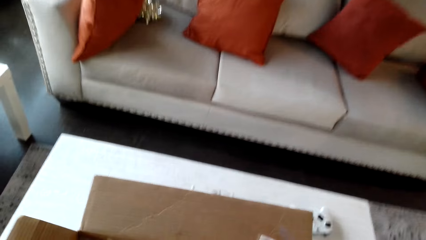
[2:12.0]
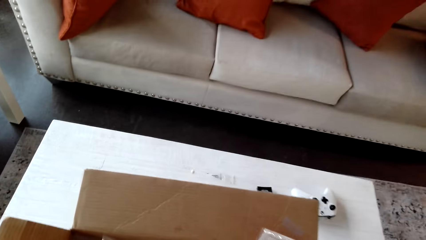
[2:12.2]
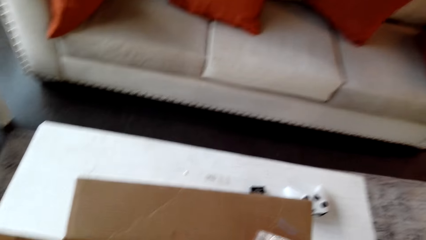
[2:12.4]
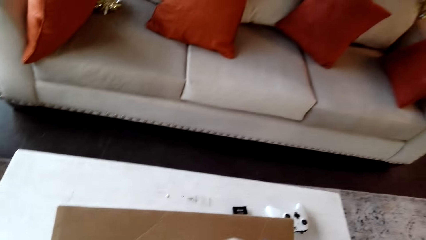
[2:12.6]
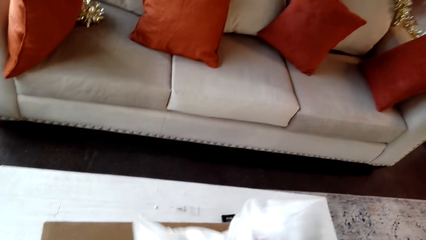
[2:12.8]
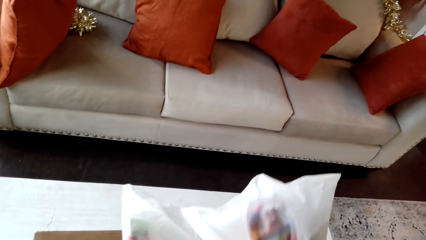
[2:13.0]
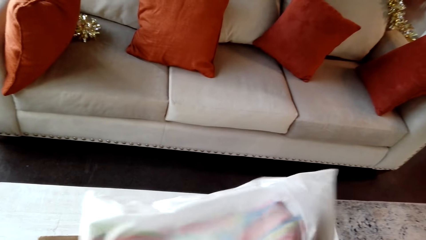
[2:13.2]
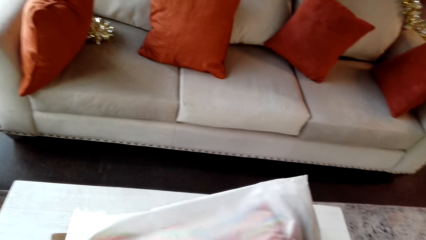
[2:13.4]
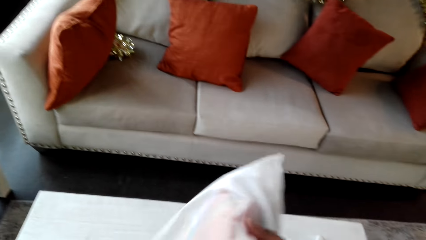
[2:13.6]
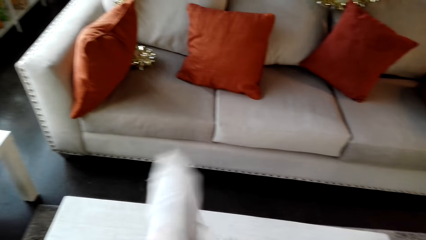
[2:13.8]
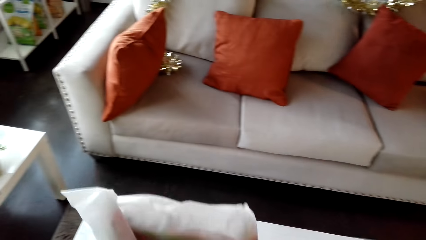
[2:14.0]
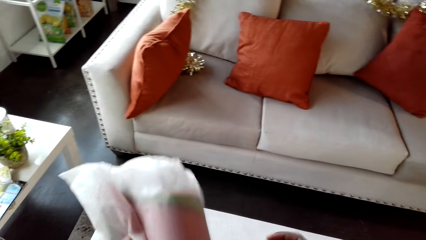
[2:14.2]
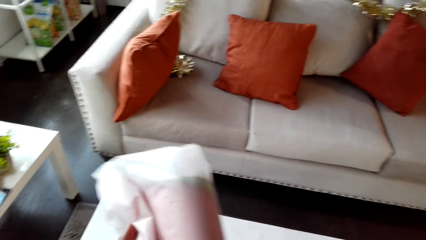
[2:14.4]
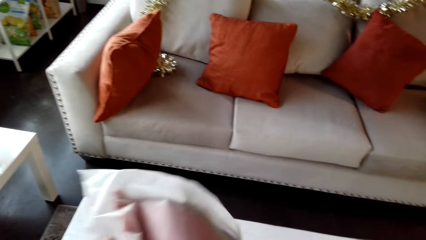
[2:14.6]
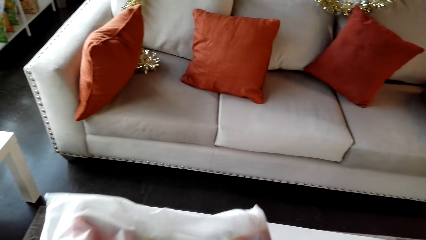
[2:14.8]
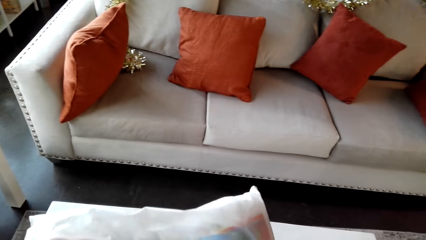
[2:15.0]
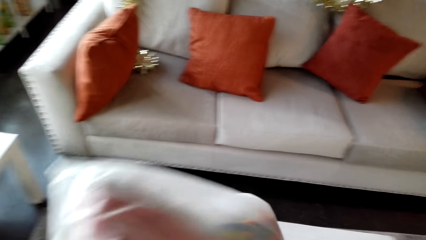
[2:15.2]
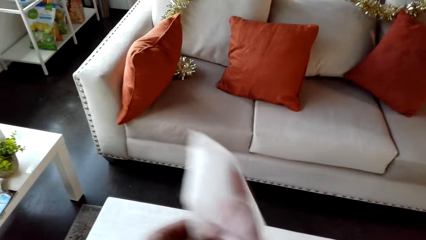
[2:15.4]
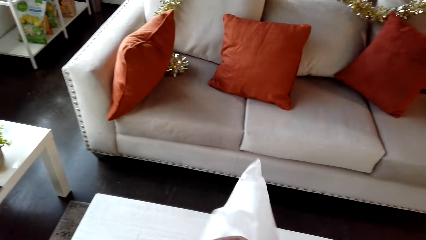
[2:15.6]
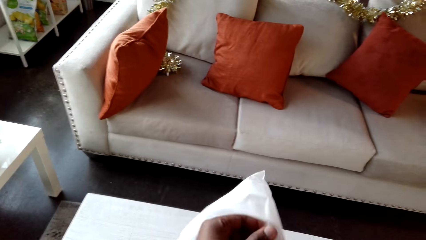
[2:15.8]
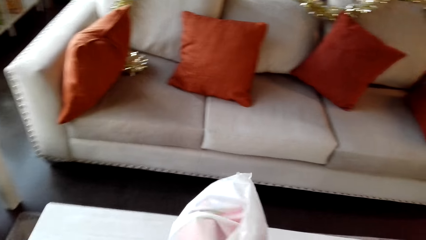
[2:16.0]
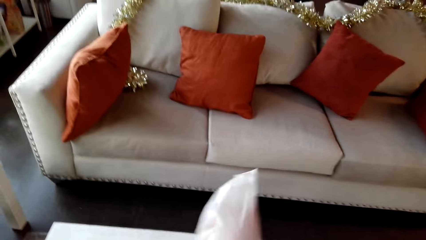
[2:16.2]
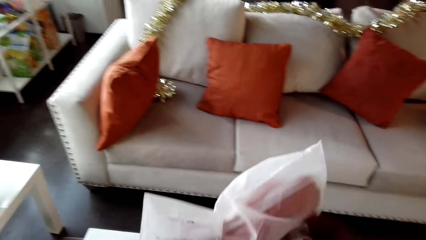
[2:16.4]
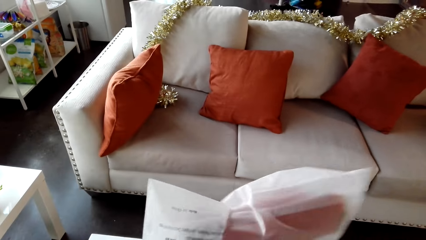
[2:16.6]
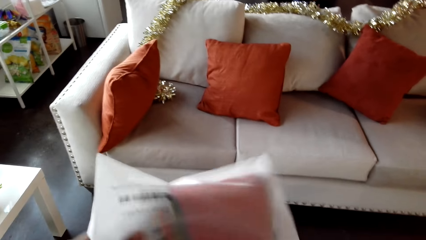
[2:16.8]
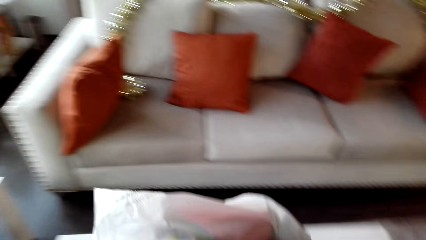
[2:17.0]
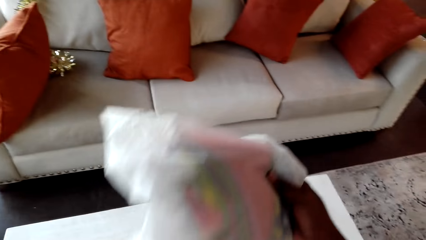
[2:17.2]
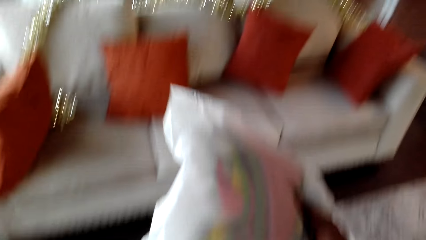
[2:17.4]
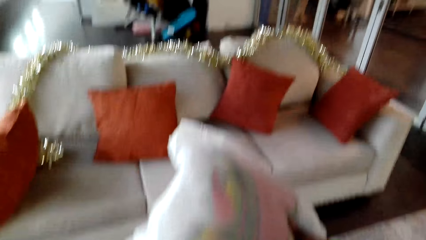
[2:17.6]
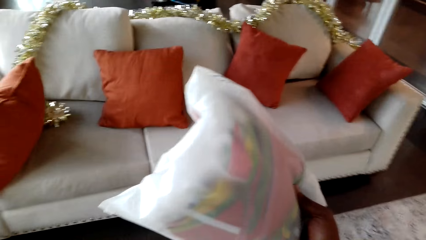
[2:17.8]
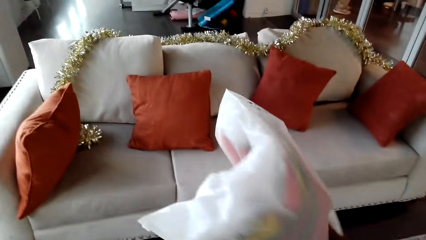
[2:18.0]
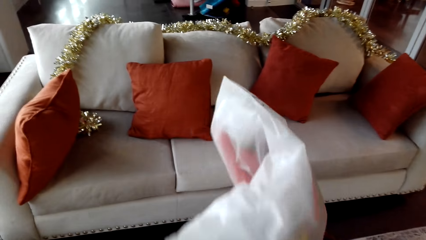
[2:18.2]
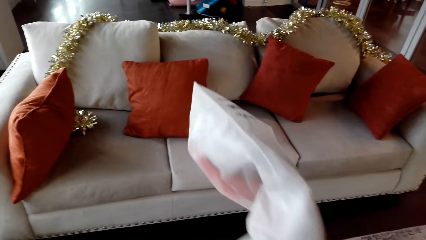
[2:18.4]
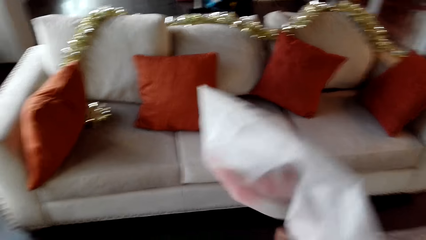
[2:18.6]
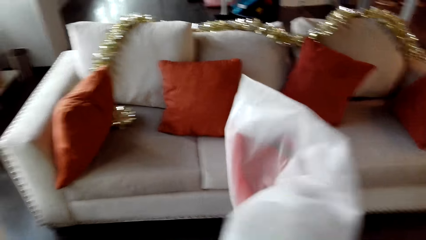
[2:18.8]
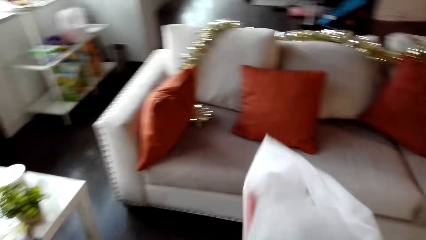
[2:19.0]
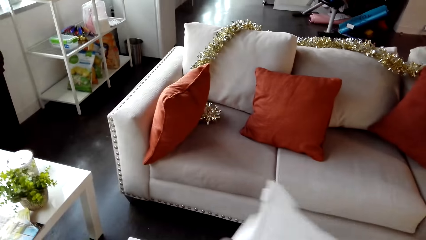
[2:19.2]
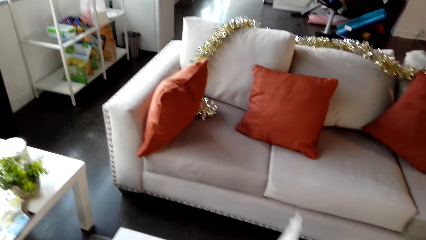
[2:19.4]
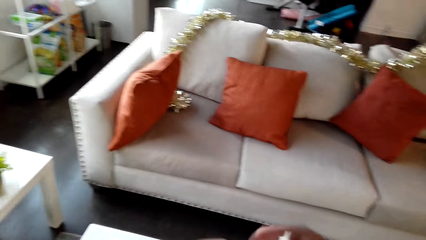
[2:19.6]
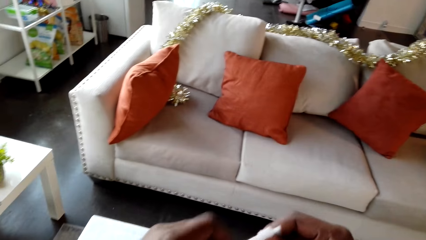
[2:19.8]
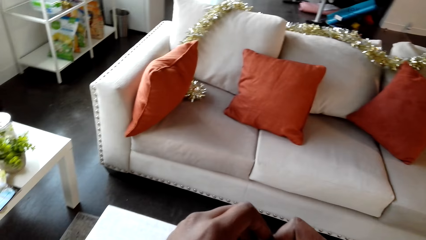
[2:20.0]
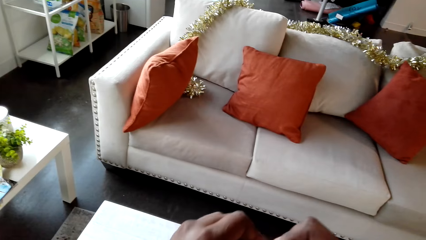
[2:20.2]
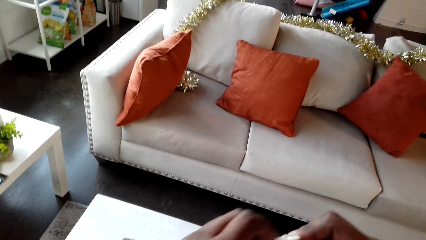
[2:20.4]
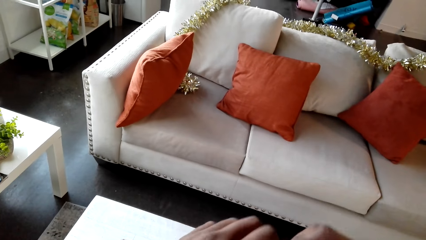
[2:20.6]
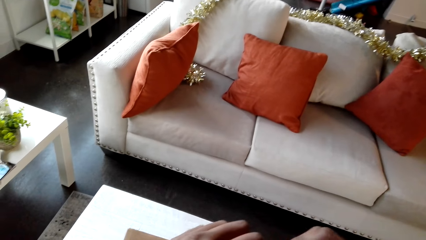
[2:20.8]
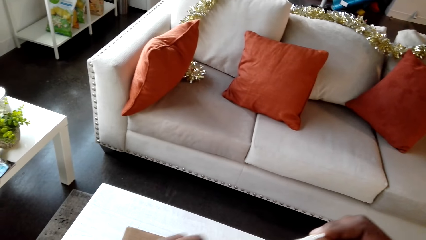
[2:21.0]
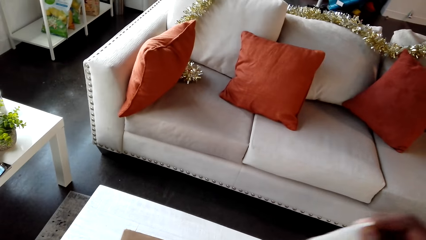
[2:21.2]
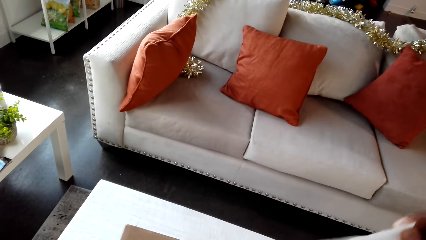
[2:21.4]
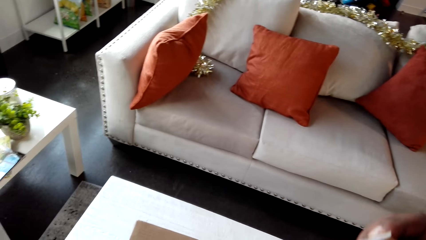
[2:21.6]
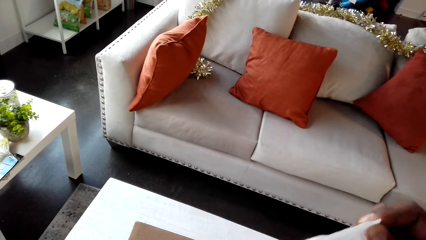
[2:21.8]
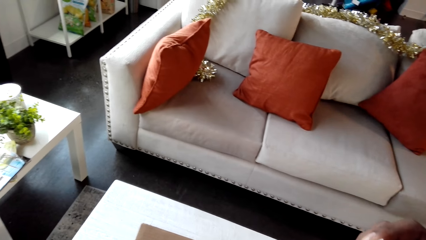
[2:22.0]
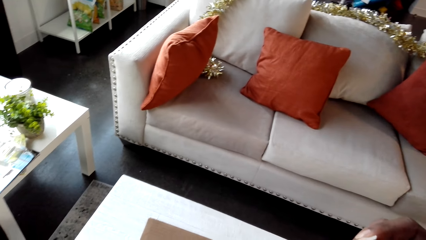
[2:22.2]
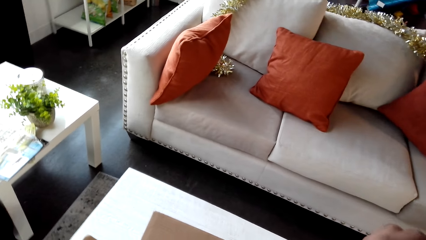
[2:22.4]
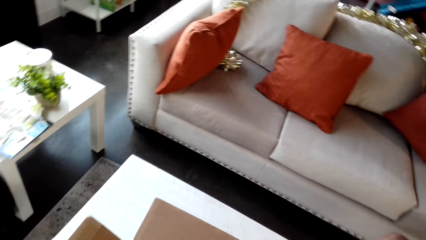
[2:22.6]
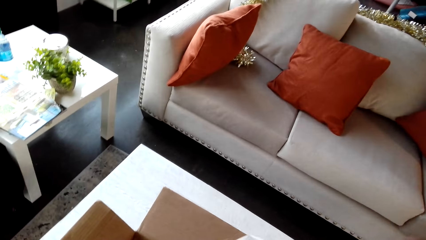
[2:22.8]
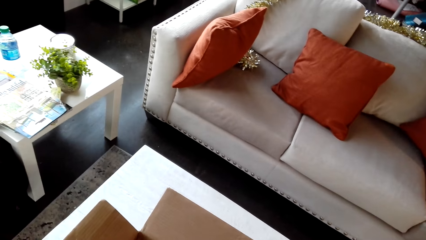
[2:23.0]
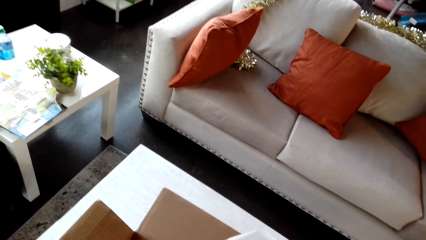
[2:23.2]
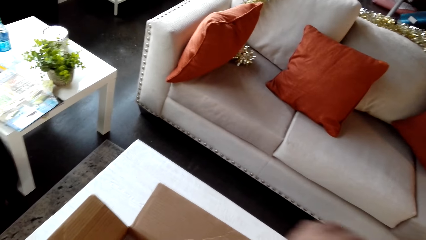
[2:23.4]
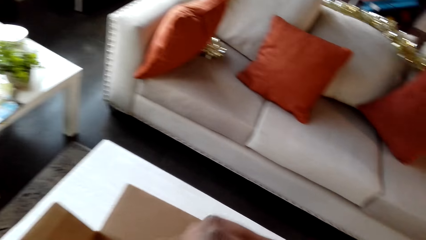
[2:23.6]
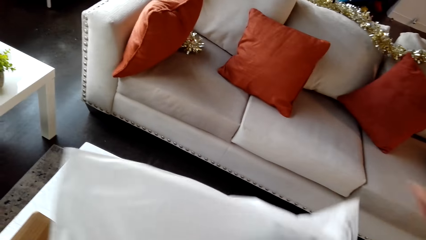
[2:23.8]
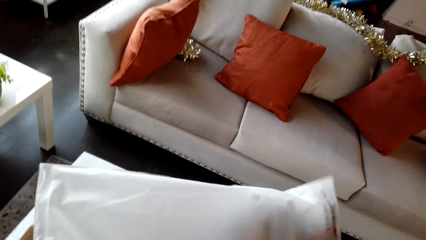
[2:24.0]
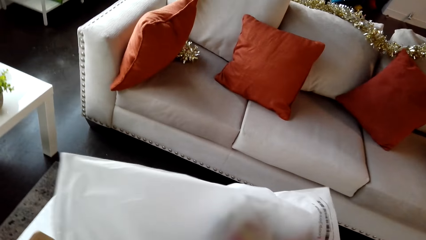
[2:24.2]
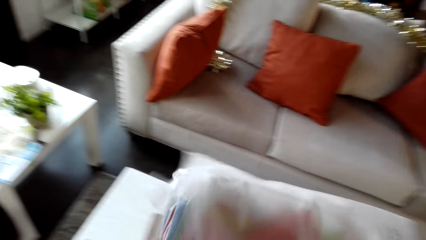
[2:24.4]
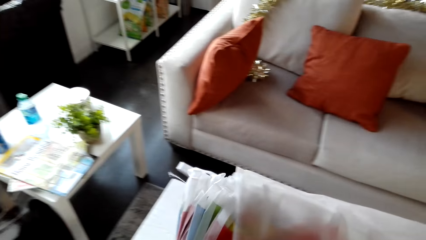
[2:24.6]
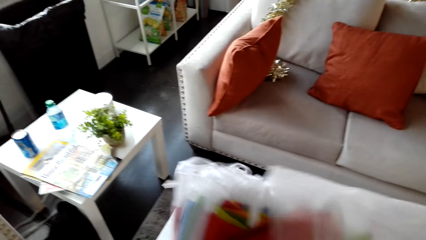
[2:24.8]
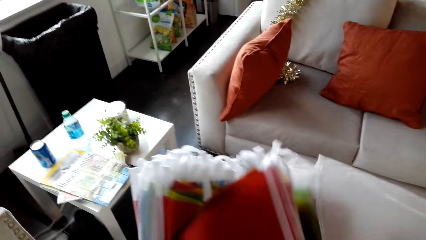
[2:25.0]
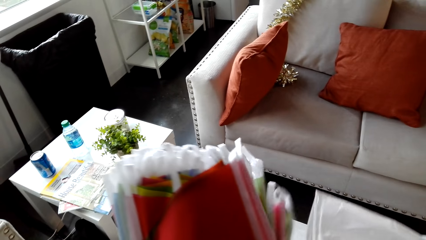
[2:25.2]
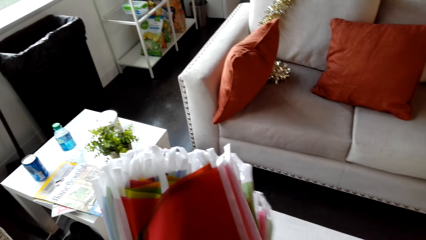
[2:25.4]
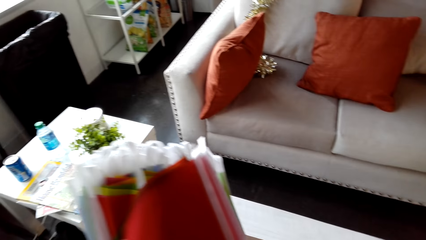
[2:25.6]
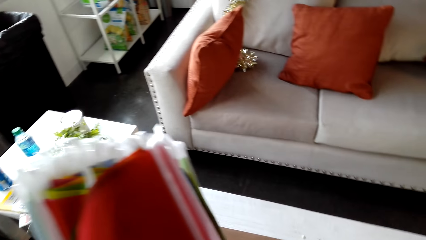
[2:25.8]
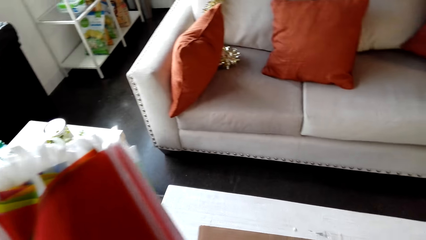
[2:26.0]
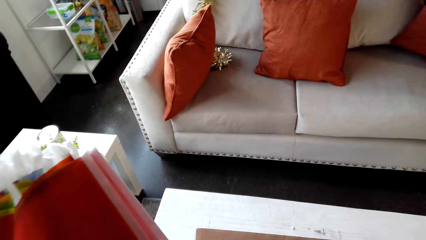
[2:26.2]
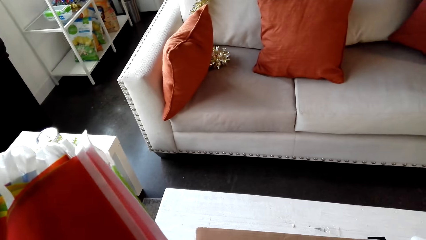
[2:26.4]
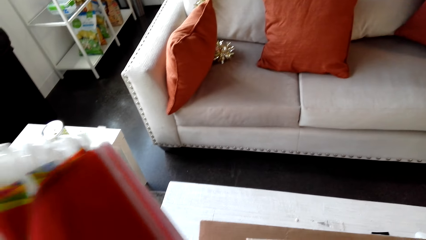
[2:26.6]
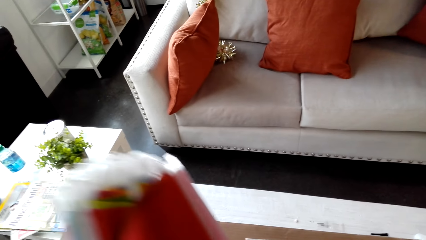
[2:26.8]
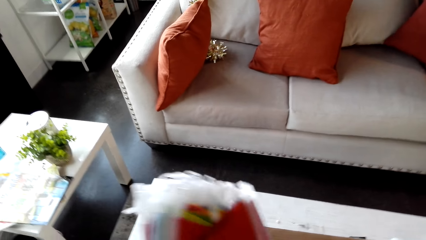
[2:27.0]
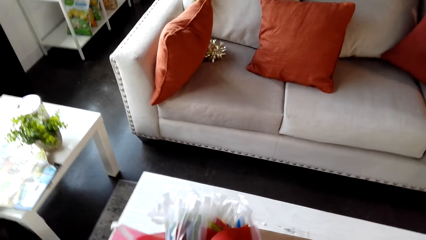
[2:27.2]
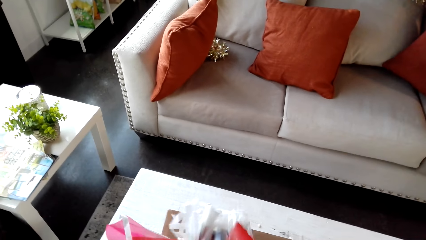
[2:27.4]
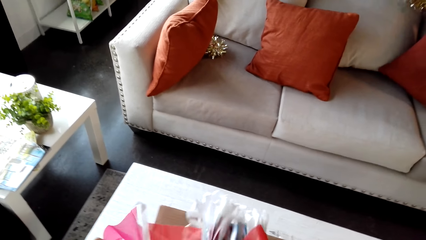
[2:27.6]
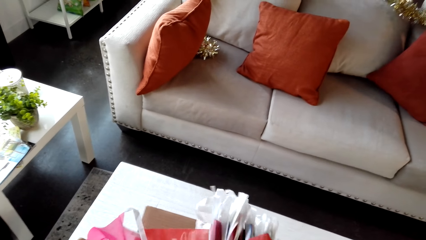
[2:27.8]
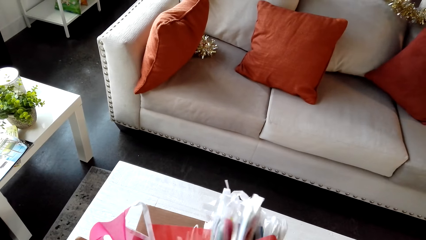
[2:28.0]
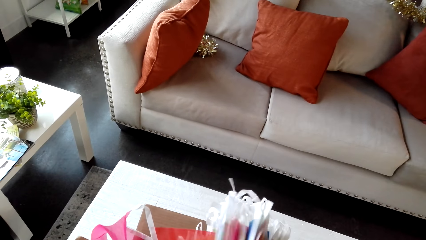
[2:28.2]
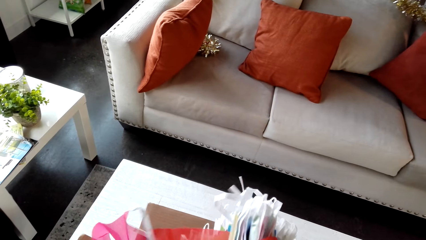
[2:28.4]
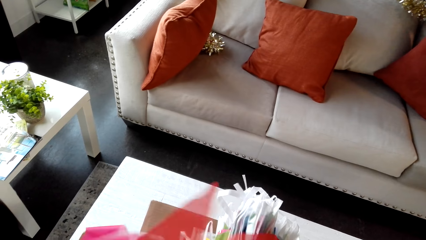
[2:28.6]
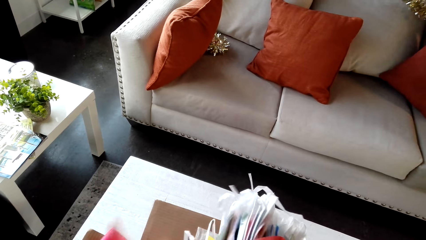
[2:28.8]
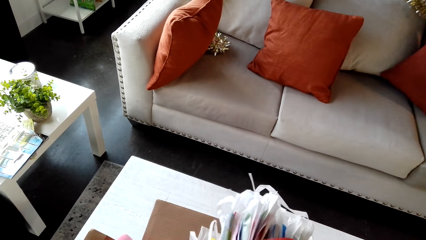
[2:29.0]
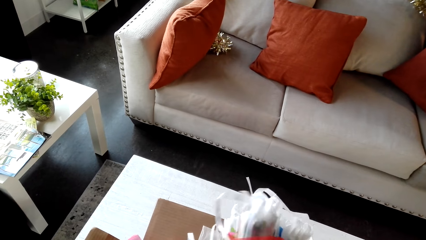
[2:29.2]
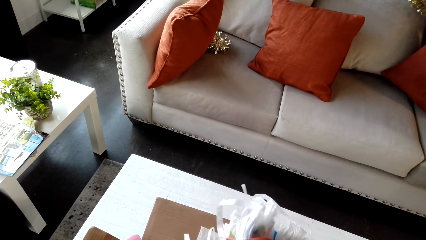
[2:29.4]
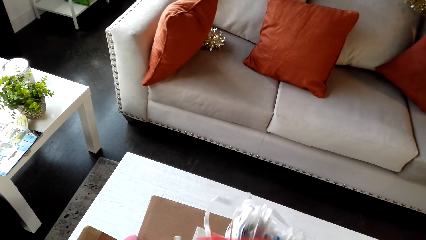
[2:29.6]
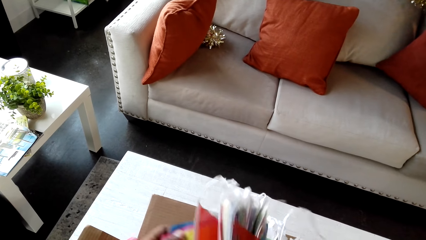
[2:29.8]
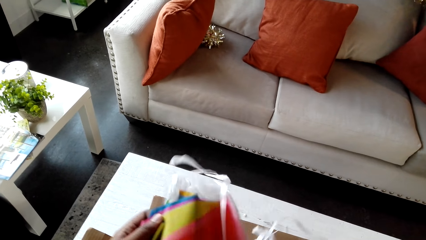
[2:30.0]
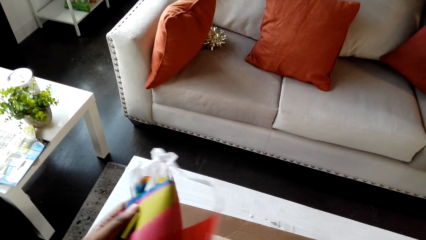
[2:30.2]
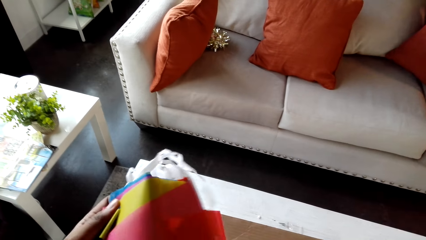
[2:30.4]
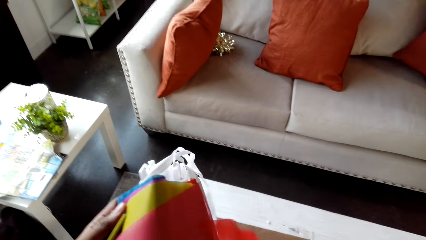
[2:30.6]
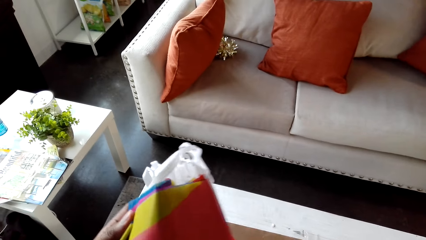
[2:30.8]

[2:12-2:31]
The camera wearer picks up a sachet flower bag or package from the box. They open the sachet flower bag. They remove the house decoration or bunting banners from the package.
